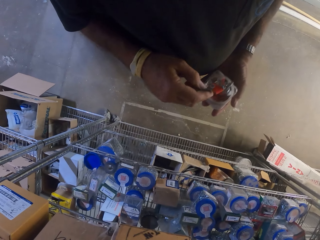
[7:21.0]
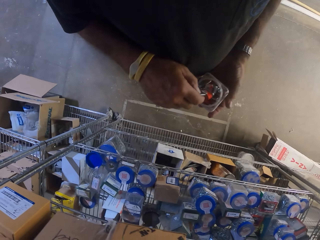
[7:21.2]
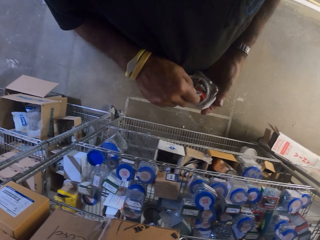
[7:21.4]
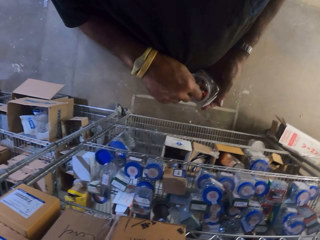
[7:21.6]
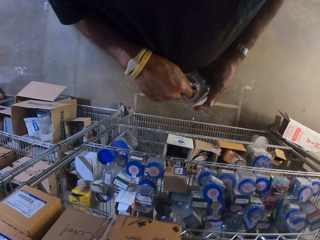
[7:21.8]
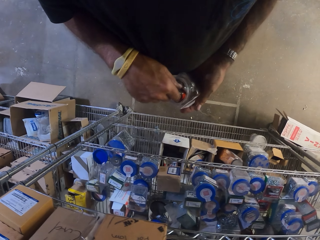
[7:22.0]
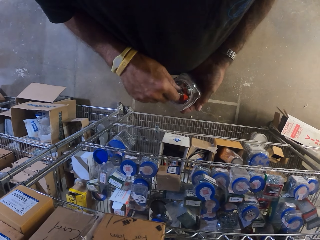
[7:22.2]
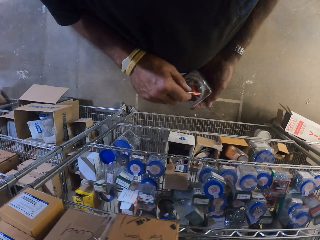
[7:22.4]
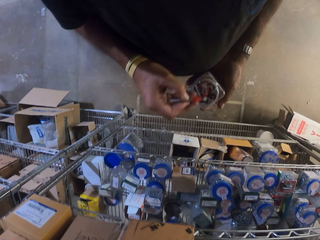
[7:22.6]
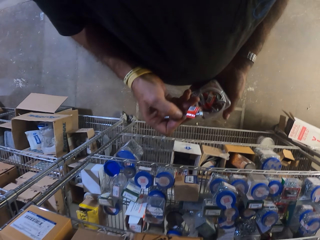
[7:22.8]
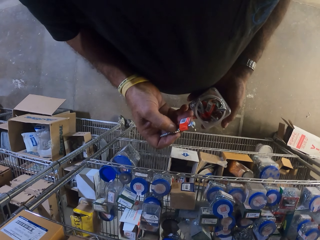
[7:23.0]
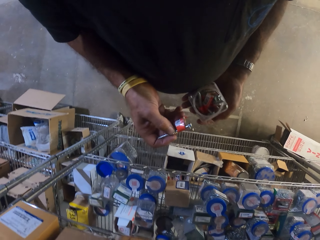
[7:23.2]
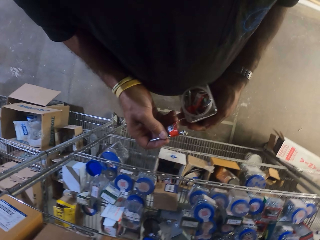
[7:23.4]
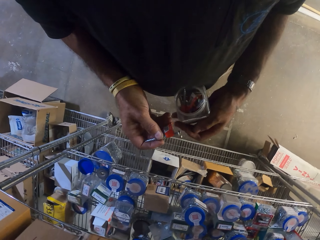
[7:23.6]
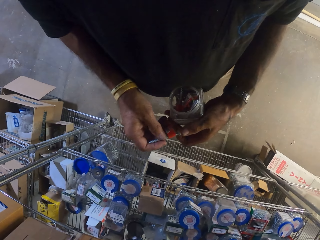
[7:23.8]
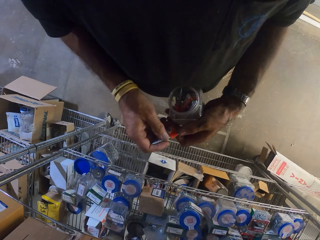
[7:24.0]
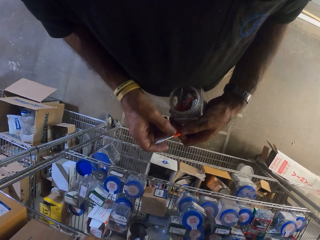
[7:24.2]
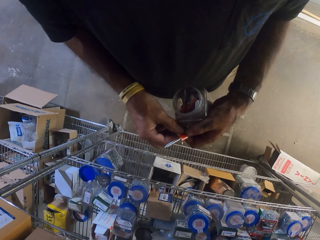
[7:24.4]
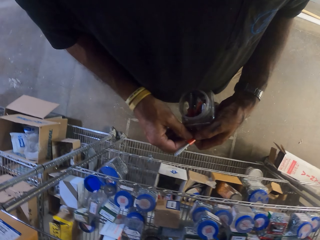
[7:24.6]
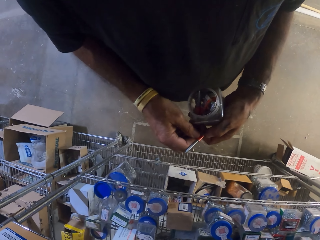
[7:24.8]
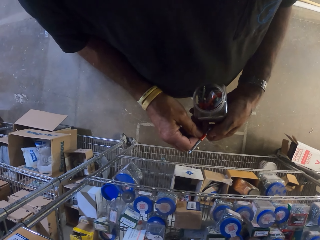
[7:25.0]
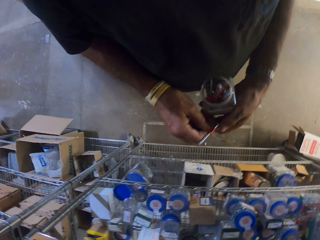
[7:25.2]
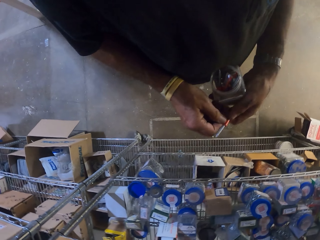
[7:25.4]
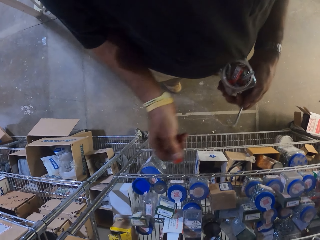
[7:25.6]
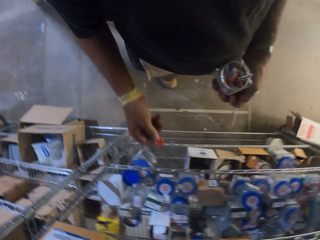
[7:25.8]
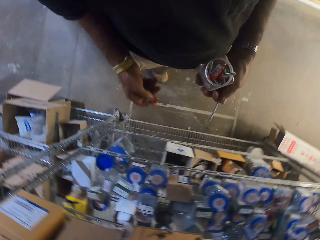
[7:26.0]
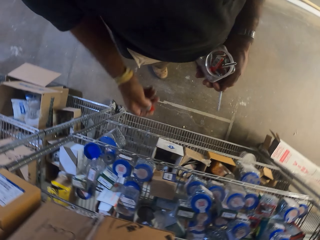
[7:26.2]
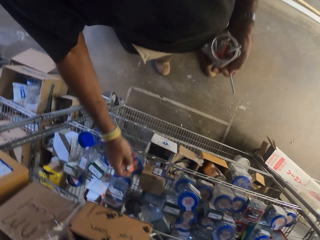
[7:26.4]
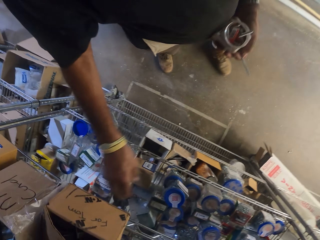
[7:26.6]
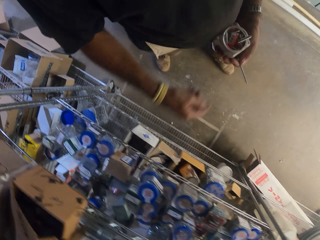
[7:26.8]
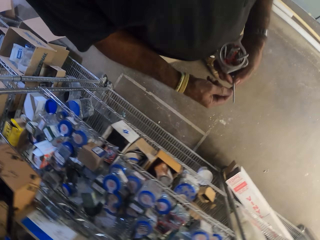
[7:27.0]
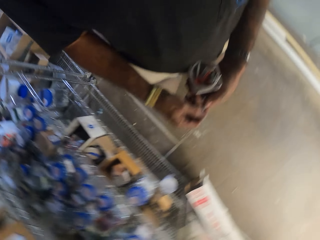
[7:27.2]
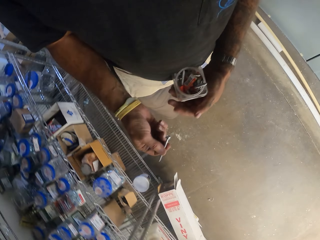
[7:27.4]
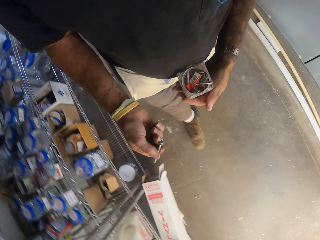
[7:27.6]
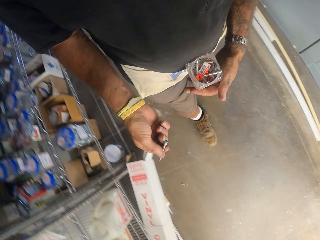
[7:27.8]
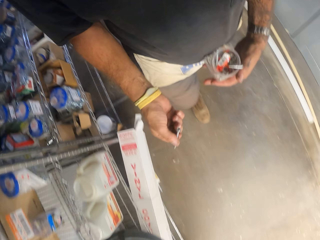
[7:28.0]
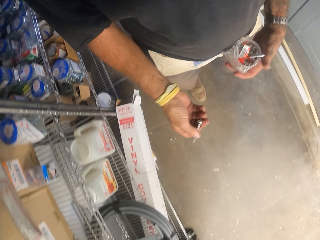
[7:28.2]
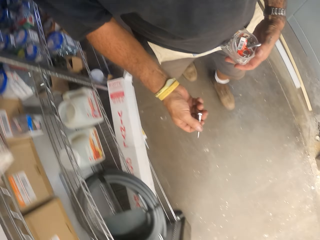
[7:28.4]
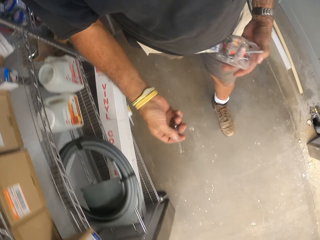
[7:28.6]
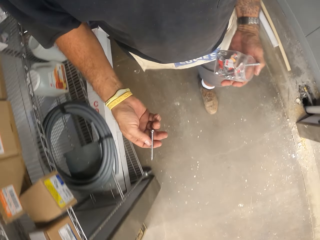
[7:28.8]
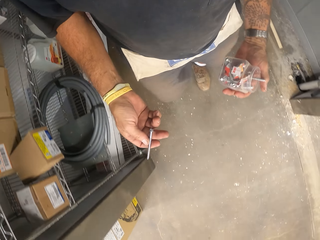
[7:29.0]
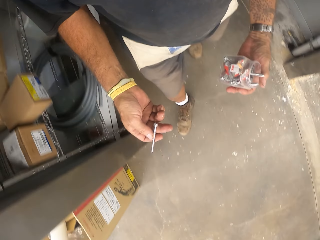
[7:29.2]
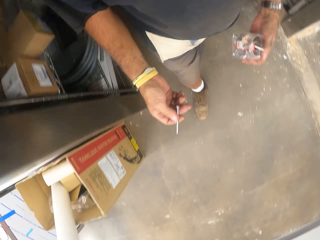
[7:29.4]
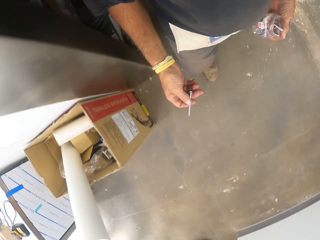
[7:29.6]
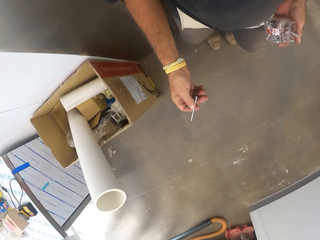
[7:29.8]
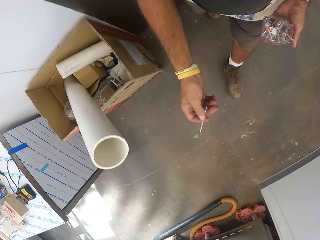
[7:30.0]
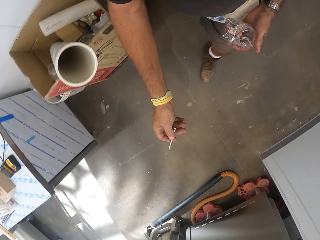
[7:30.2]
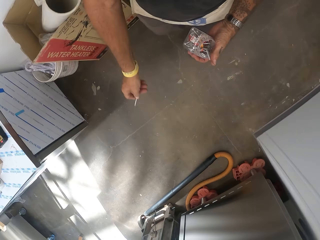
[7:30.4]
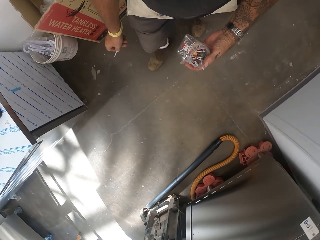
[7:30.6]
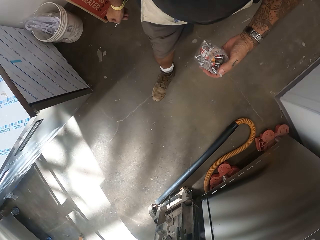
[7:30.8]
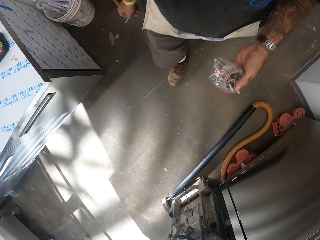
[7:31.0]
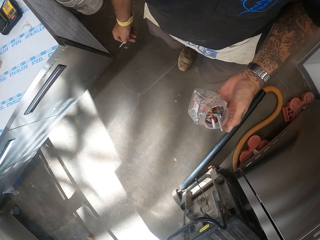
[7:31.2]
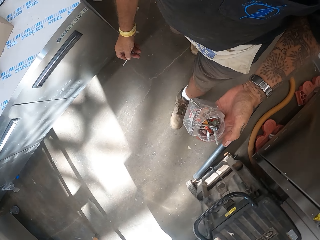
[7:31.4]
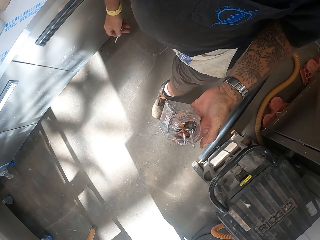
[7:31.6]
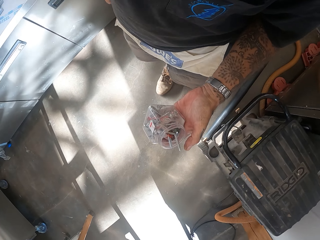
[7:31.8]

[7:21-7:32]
The camera wearer returns something in the container. They pick something from the container. They remove the tag or paper from the head bolt. They put the paper on the shelf. They hold the head bolt. They walk in the workshop.

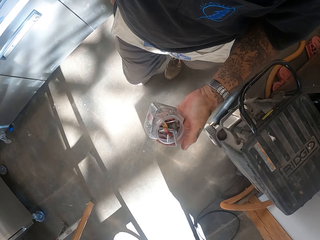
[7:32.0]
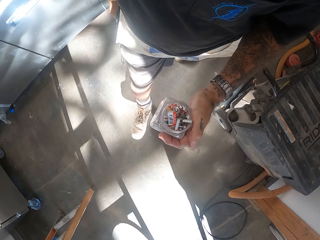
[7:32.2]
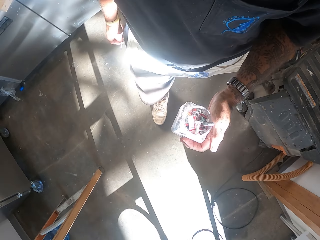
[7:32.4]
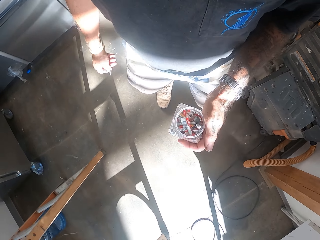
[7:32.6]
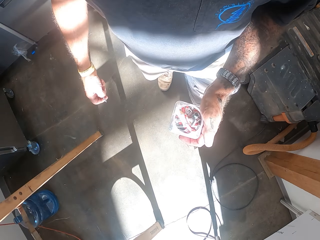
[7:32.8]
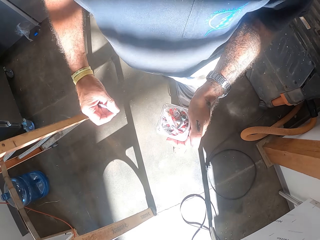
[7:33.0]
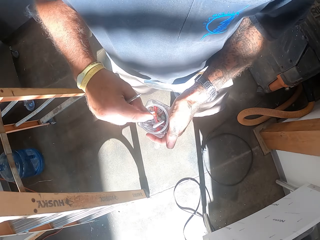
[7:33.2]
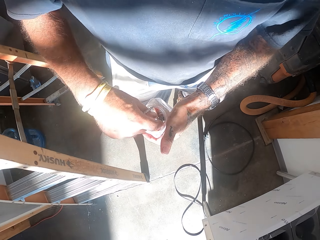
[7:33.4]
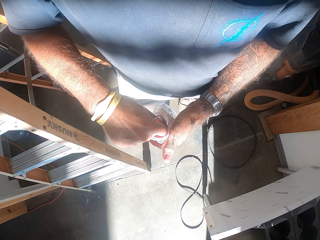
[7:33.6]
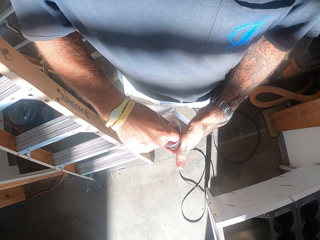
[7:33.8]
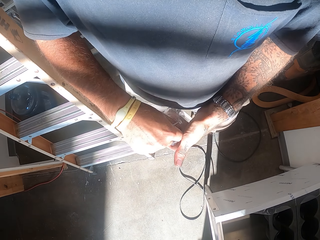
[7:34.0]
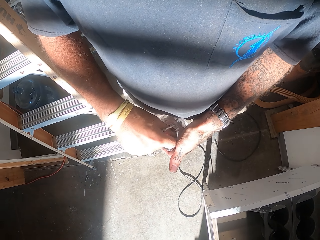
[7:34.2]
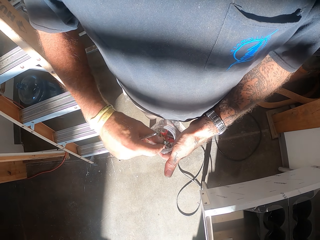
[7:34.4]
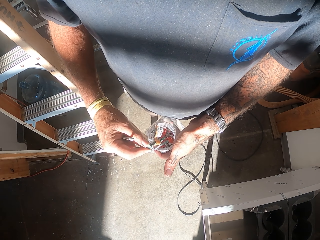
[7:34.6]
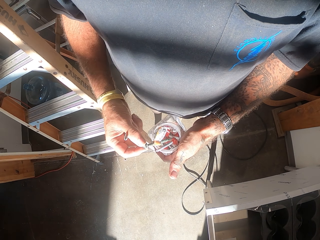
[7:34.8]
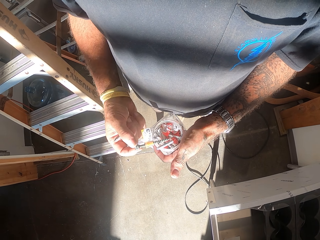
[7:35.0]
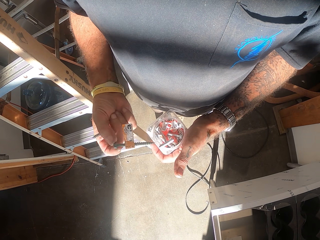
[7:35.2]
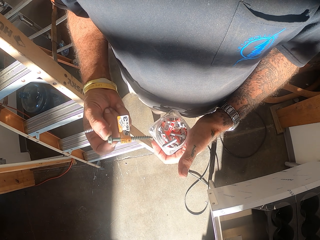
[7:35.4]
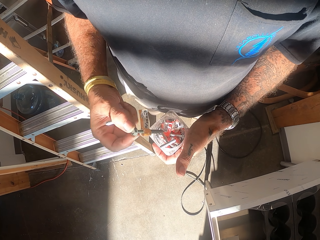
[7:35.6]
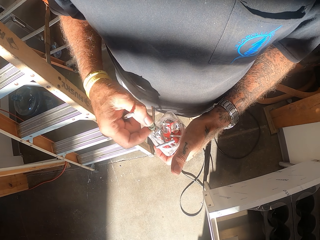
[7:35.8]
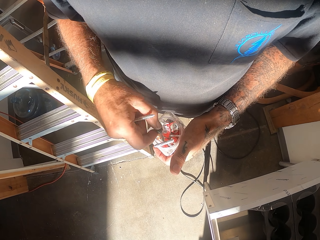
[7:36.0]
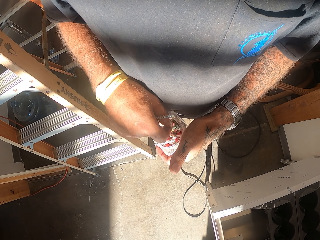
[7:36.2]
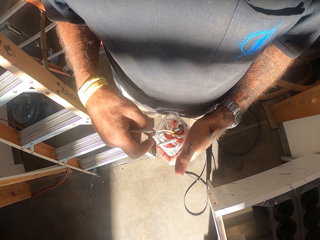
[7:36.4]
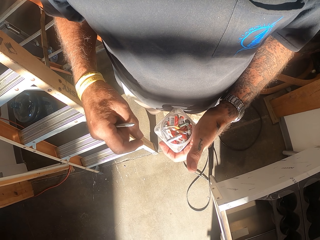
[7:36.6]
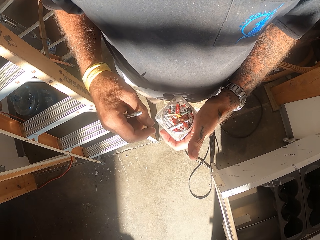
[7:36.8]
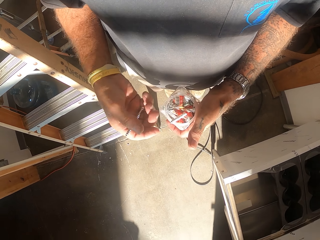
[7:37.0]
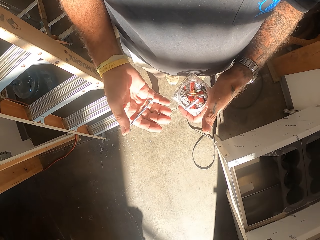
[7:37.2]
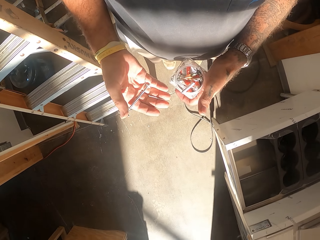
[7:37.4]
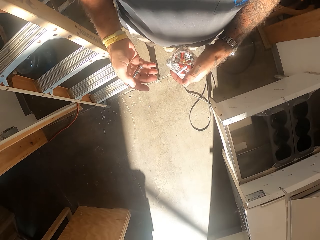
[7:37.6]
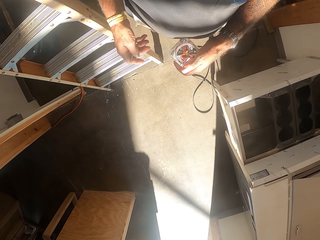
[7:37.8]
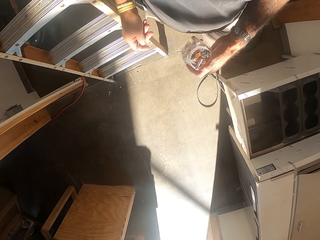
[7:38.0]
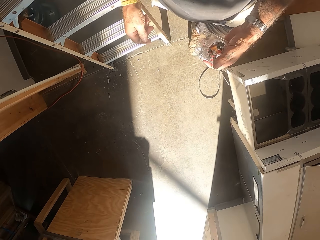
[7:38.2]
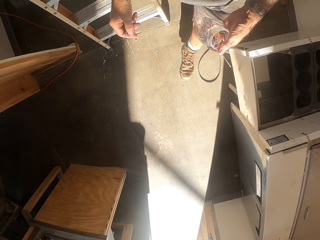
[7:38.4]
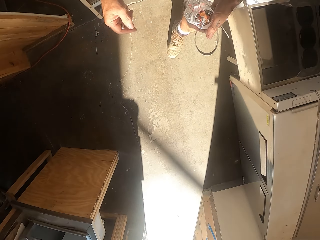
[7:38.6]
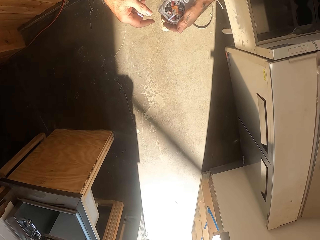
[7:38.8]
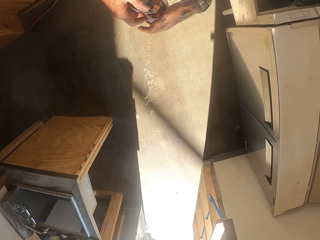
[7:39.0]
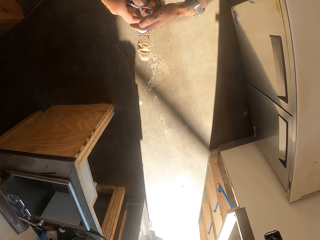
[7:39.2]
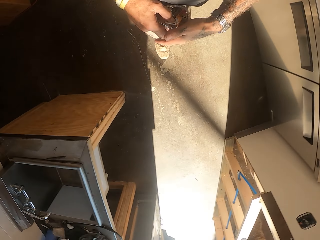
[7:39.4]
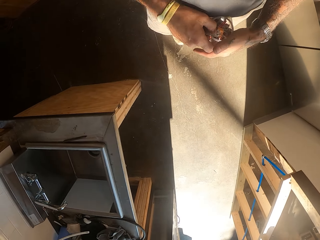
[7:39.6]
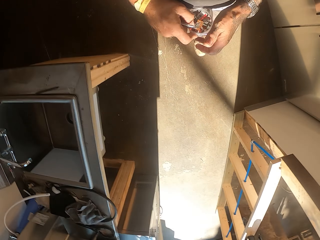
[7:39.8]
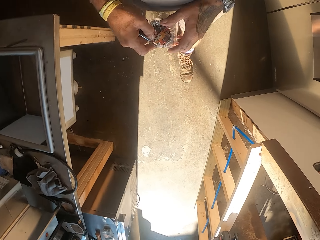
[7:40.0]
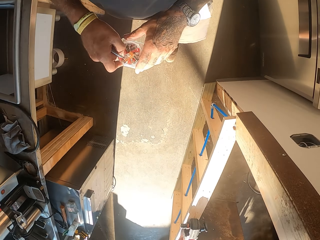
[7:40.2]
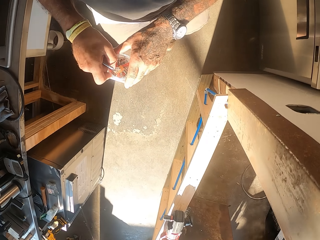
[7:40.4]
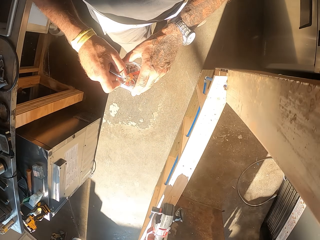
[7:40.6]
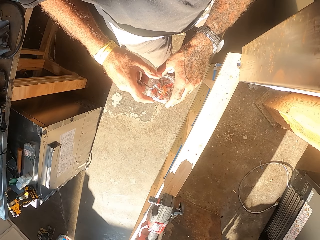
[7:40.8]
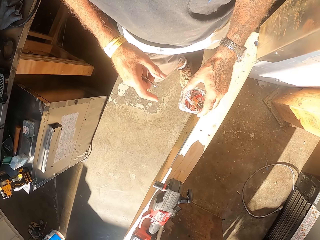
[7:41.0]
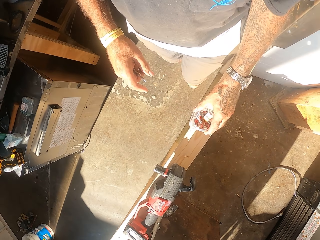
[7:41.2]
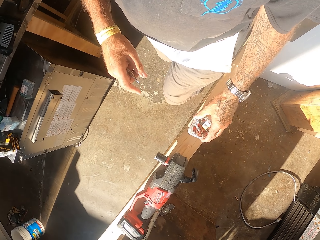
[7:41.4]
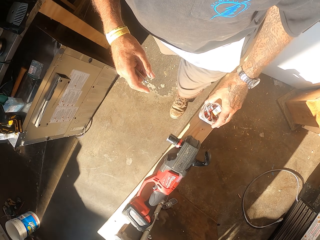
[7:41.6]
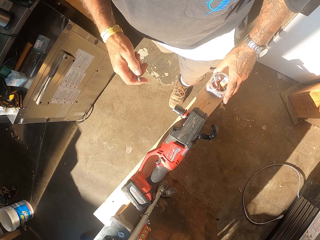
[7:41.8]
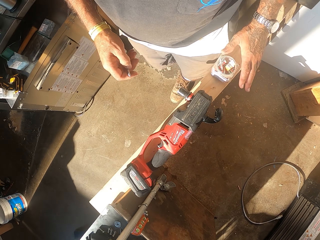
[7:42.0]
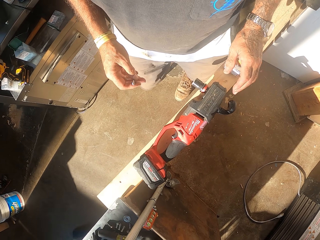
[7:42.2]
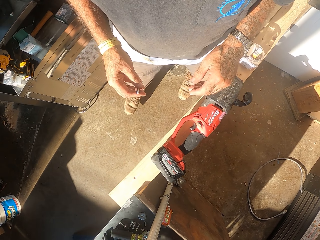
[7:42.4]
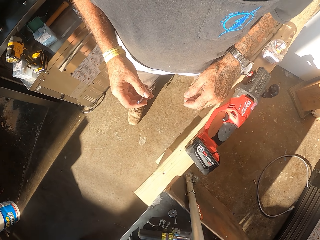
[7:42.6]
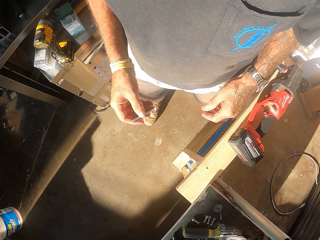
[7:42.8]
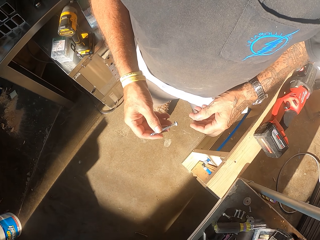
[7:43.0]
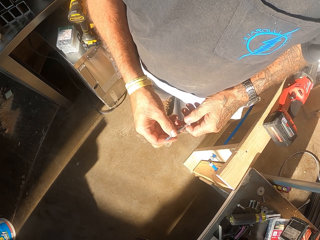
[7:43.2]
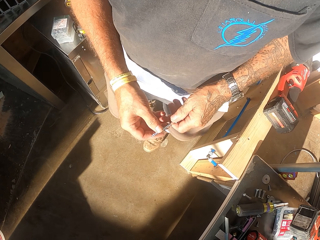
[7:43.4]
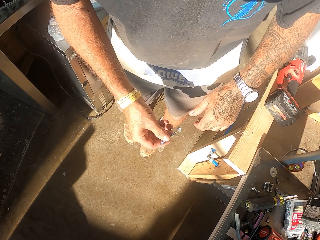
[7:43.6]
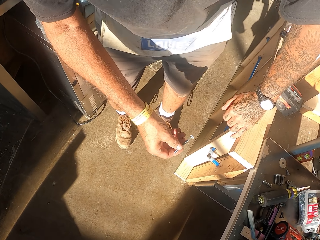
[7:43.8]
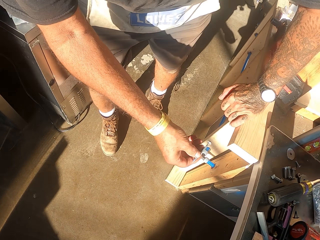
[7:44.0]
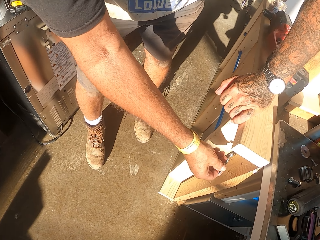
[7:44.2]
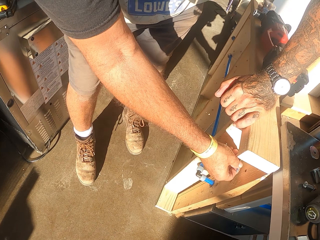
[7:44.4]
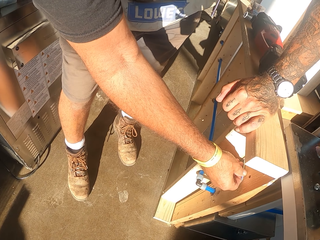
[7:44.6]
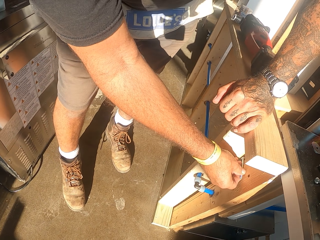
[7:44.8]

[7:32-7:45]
The camera wearer picks the head bolt from the container. They check a tin of screws in hand. They pick the head bolt from the container again. They stop. They walk in the workshop. They put the tin of screws on the lumber. They hold the head bolt. They walk in the workshop.
